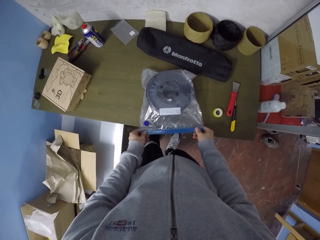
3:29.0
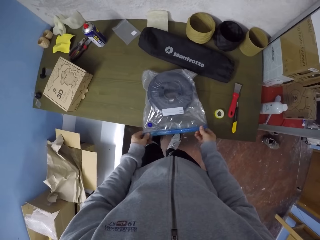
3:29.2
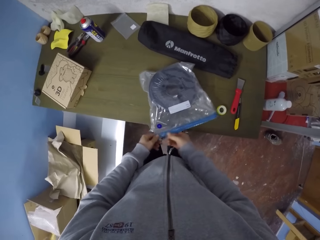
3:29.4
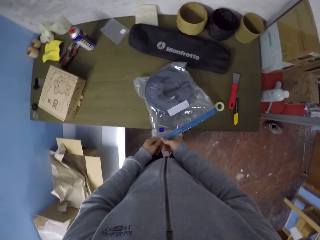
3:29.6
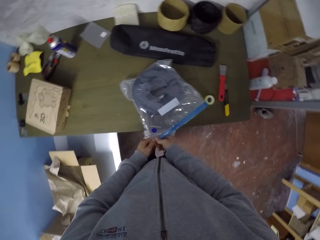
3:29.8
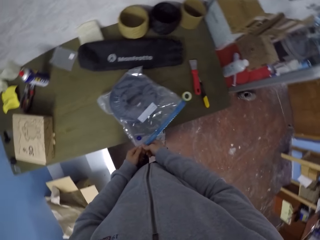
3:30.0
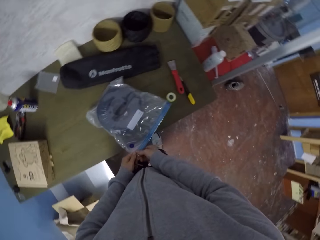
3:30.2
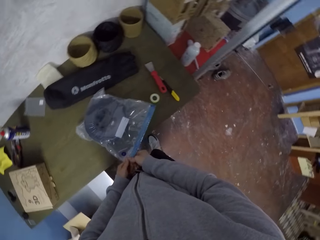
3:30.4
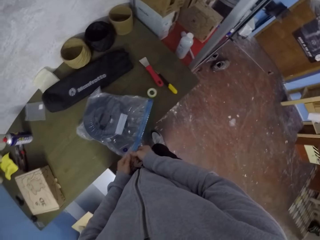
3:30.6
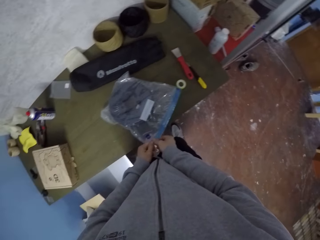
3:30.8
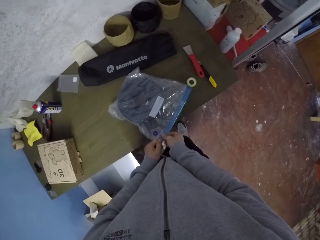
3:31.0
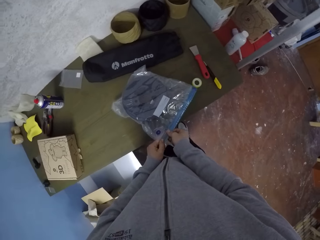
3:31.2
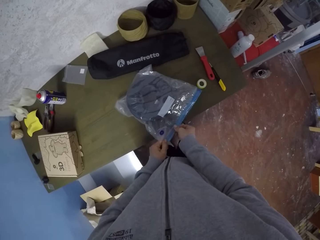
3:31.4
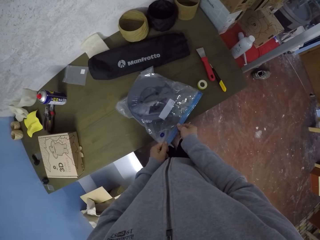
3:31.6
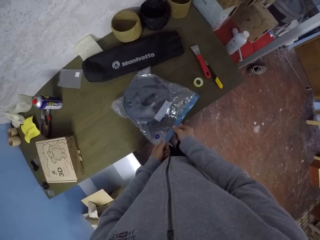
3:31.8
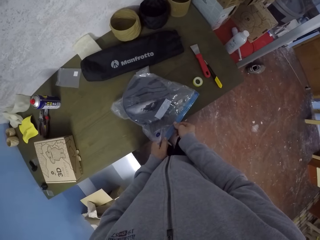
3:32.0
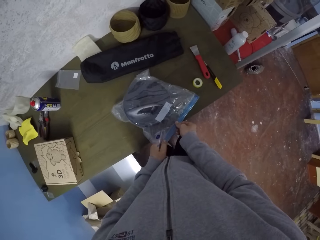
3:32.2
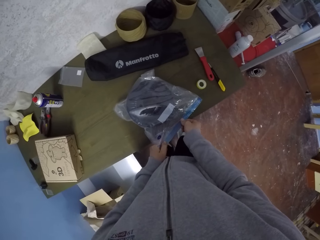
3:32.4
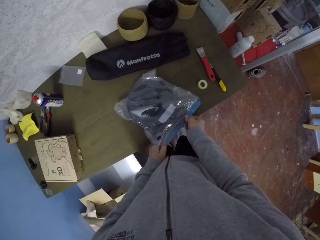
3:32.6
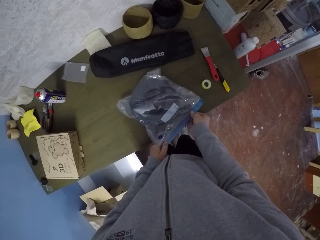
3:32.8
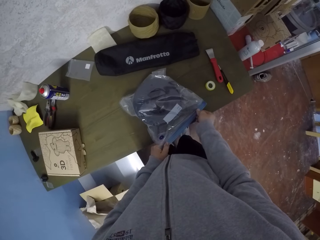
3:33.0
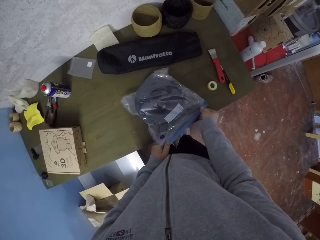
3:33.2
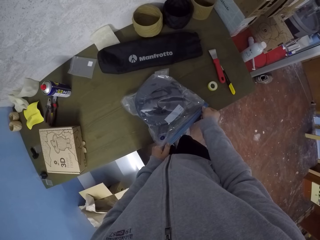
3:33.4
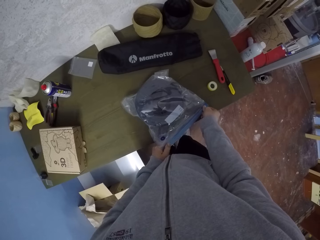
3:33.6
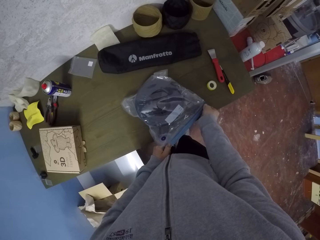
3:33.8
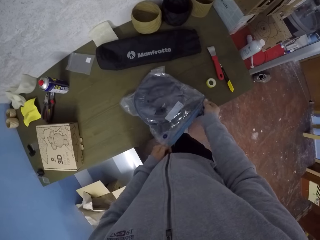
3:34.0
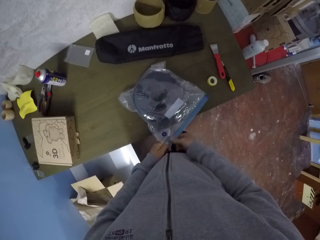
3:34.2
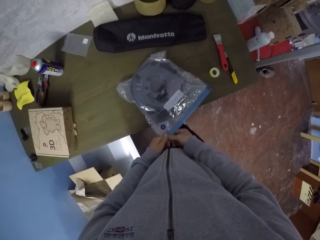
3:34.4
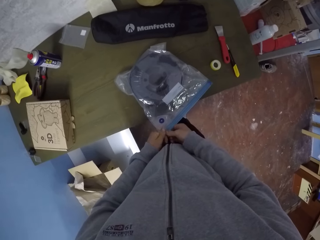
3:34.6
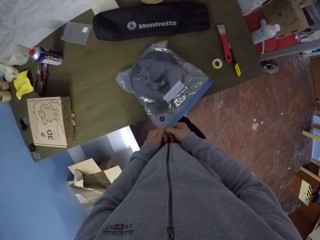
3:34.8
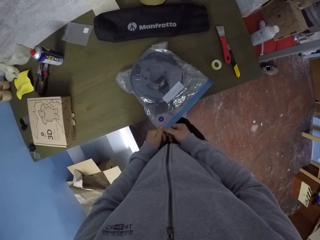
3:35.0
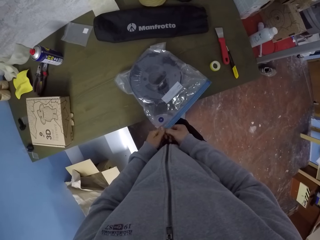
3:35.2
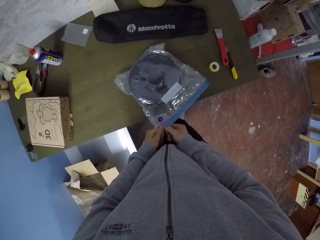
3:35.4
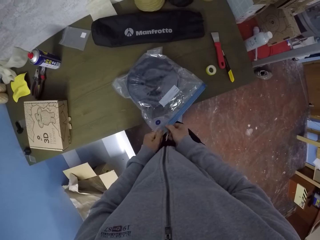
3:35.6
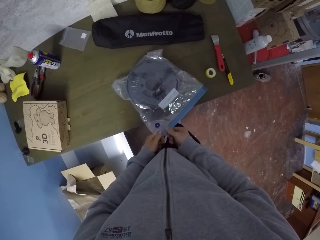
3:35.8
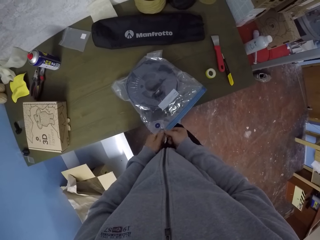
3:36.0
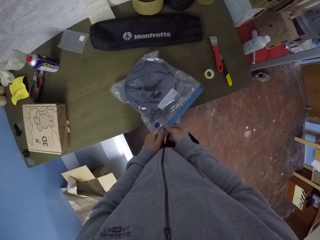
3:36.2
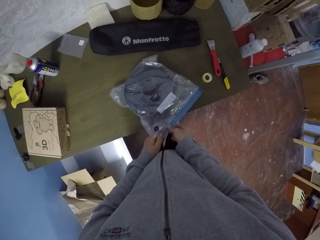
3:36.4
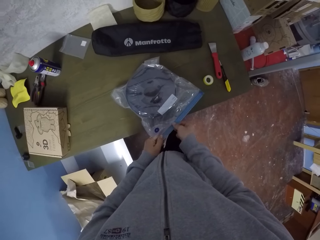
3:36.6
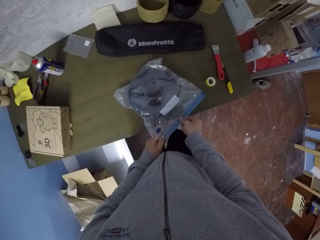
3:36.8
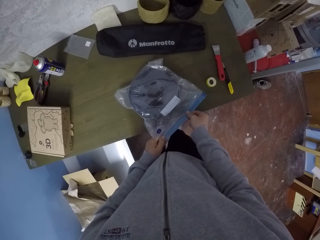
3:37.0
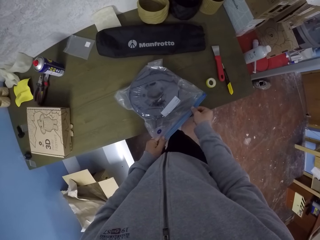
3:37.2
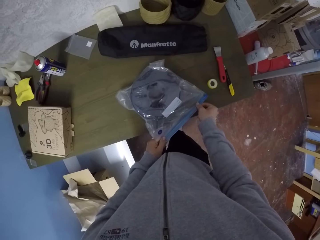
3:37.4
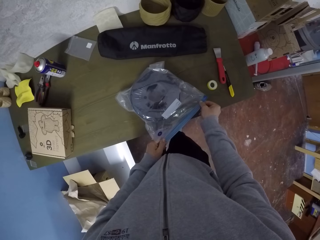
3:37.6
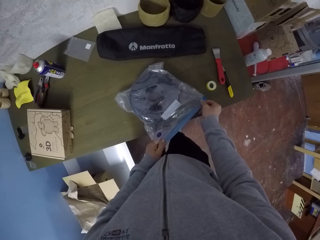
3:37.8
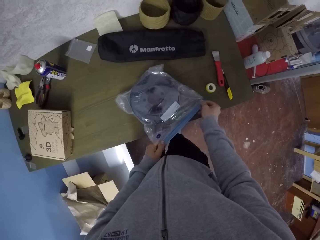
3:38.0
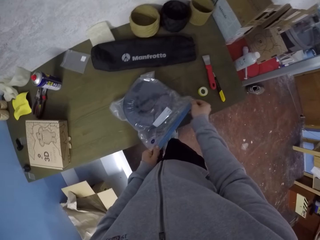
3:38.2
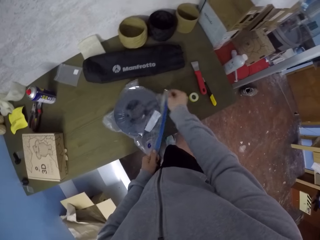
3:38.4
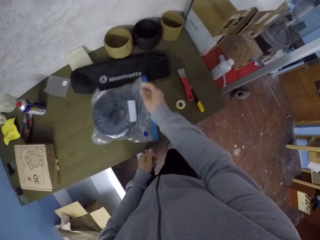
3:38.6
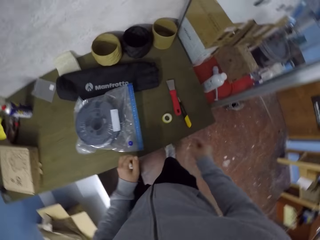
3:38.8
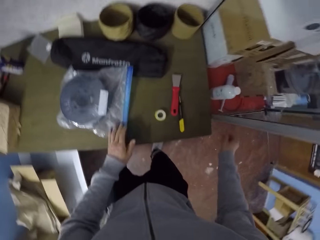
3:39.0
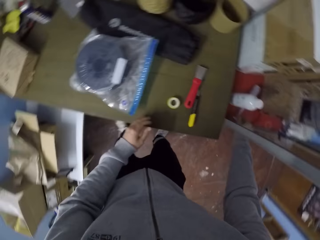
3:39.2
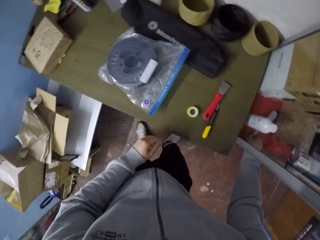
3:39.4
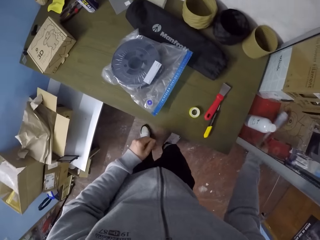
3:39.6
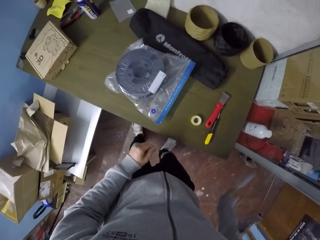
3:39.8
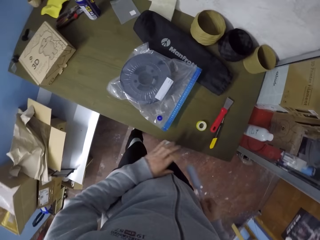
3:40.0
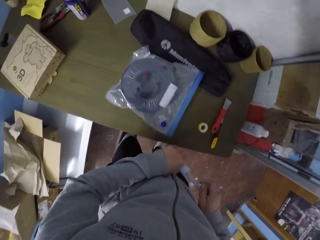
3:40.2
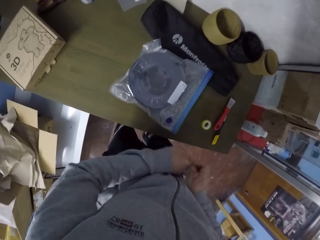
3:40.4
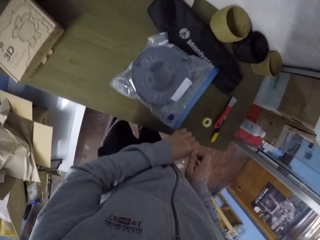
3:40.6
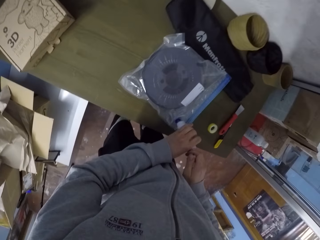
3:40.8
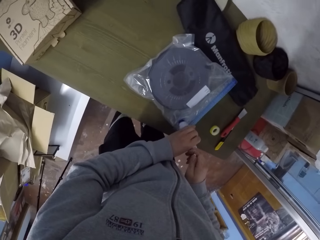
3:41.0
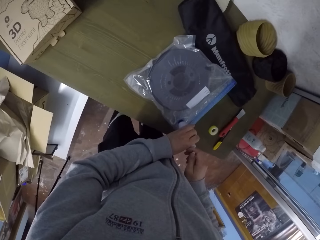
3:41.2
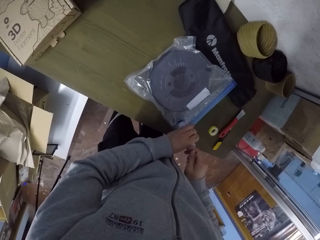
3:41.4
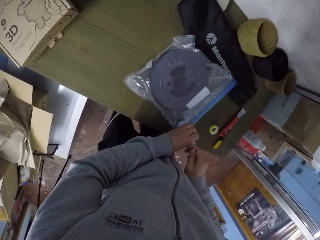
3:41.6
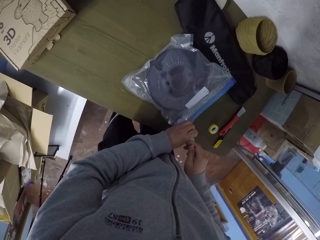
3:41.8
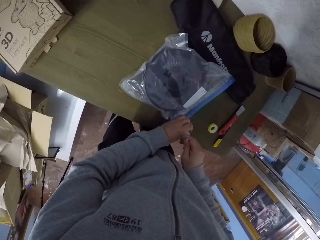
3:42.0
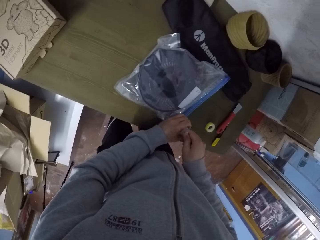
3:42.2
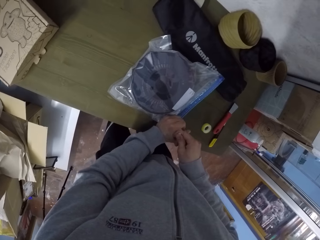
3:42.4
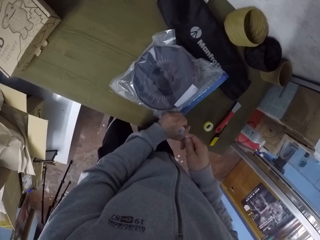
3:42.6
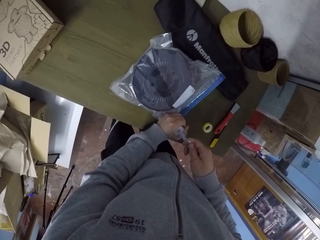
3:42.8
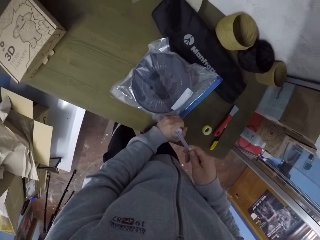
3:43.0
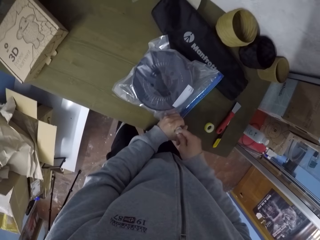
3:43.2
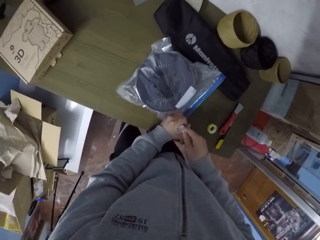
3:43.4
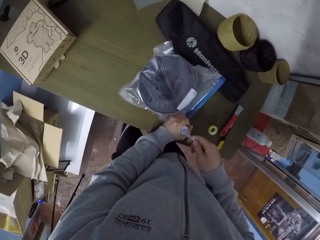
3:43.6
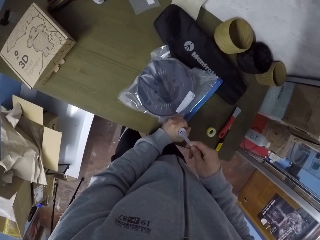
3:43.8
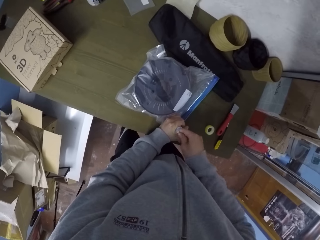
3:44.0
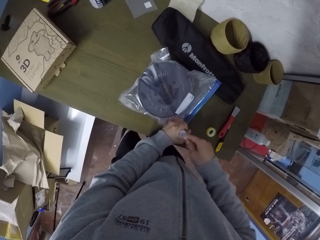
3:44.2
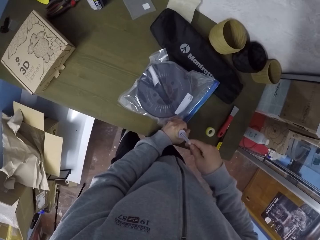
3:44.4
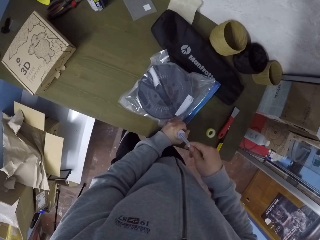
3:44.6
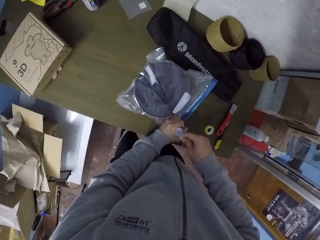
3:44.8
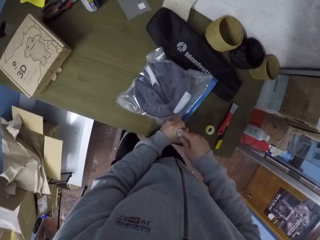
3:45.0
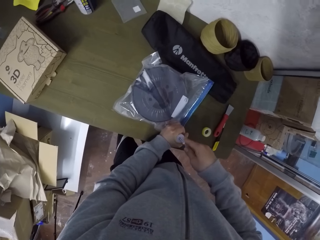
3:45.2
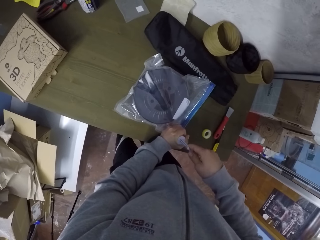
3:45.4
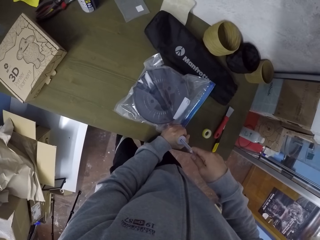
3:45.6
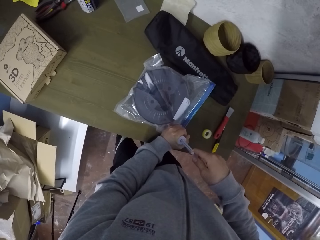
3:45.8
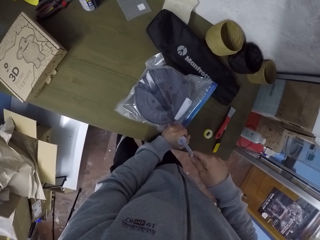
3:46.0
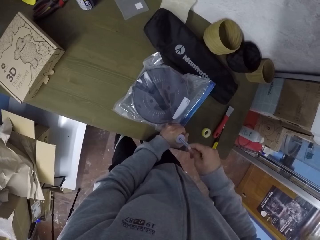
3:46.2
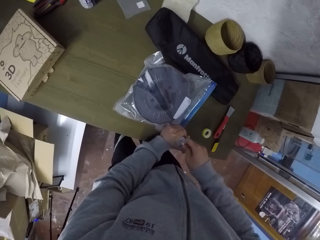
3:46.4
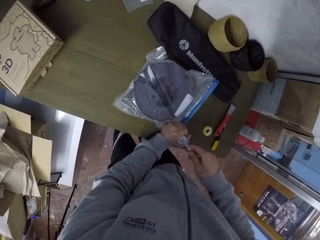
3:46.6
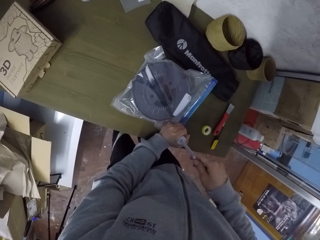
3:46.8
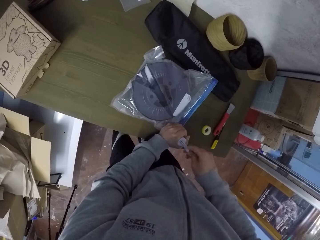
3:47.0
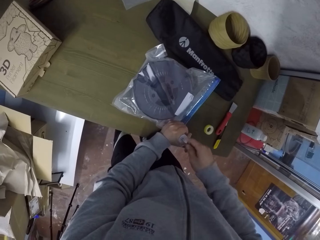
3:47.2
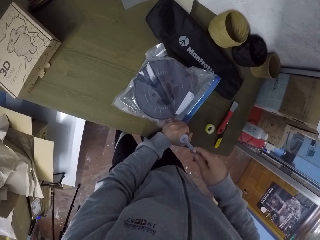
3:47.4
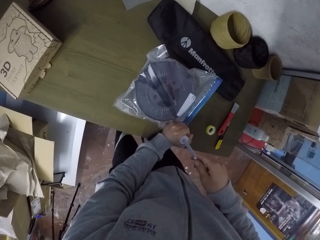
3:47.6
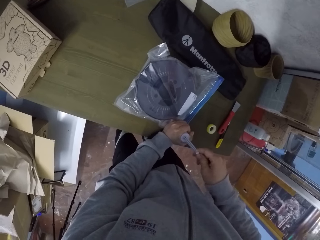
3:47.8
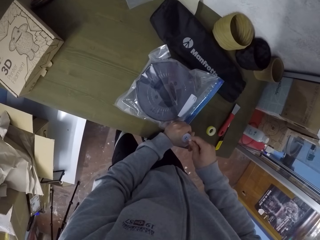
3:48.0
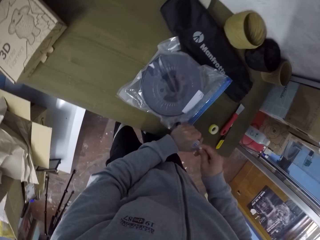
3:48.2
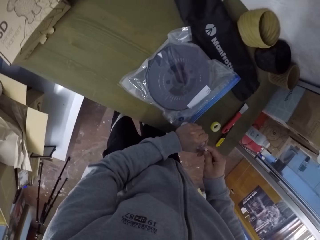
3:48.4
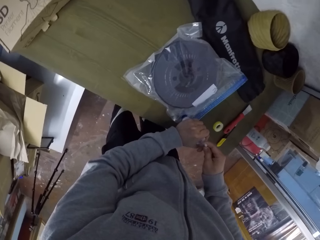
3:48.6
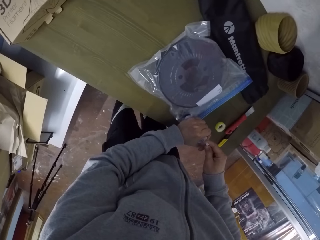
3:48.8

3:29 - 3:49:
The camera wearer closes the plastic bag or polythene bag with his hands. He moves the polythene bag. He picks a hand pump or pressure pump from the shelf with his right hand. He removes air from the plastic bag with the hand pump in his hand. He places the pressure pump on the polythene bag. He pumps pressure on the polythene bag.

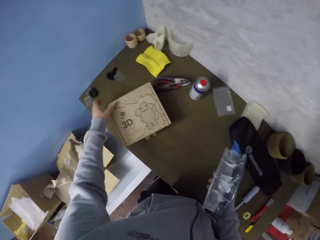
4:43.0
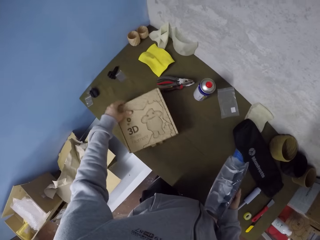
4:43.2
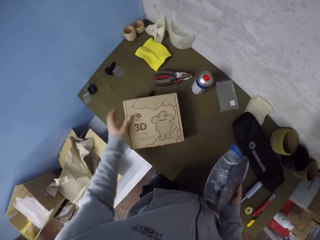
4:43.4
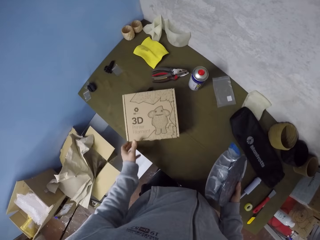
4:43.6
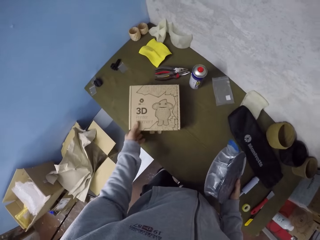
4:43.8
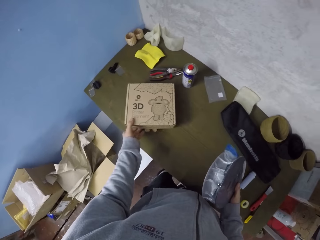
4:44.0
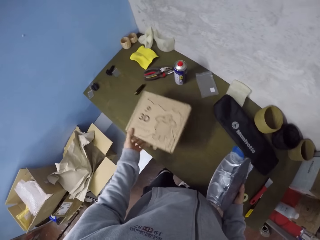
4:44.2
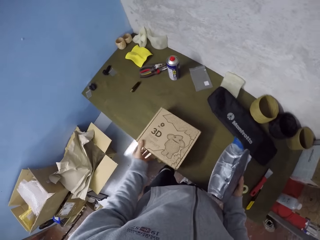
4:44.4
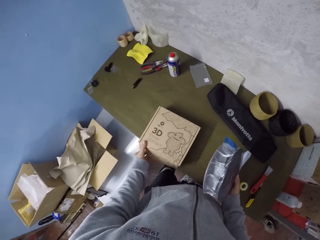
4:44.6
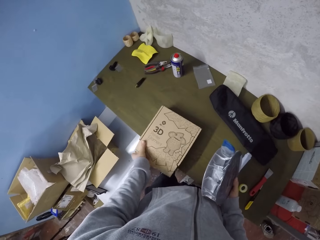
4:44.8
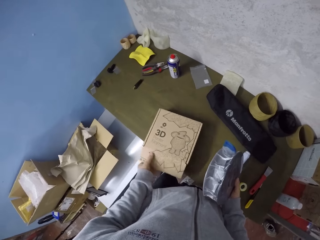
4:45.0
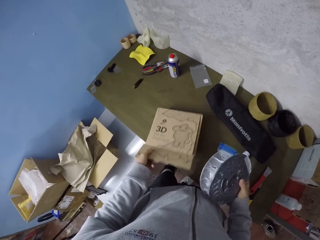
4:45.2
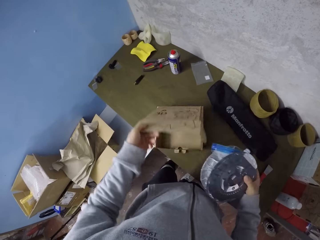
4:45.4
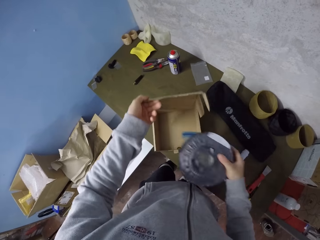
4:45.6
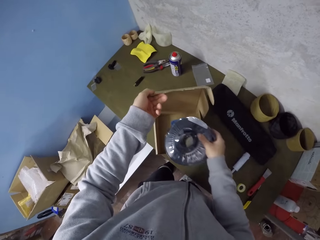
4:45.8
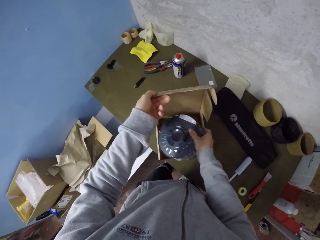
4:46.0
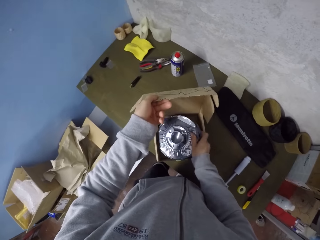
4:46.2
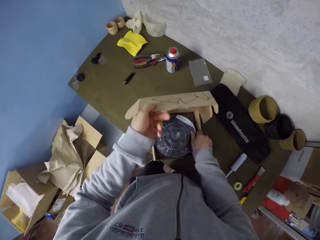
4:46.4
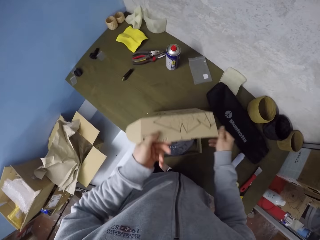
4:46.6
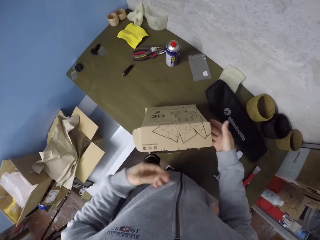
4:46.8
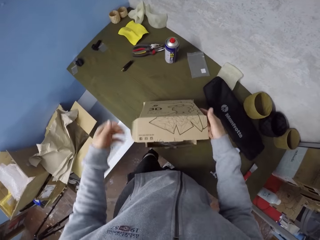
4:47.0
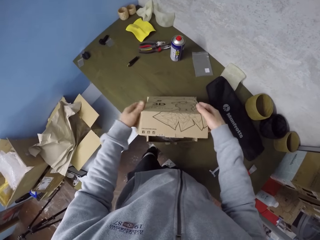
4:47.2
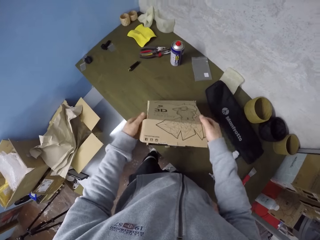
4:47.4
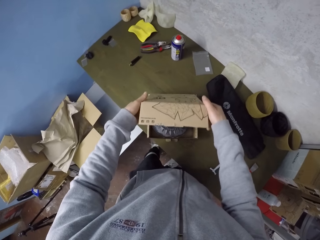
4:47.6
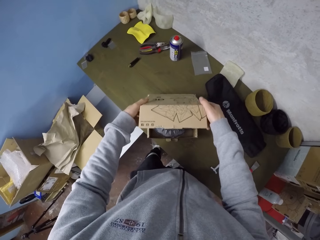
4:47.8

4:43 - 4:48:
The camera wearer picks the carton box on the table with his left hand. He opens the carton of the 3D printer filament with his left hand. He drops the 3D printer filament in the carton with his right hand. He removes his hand from the box. He closes the carton of the 3D printer filament with his hands.
